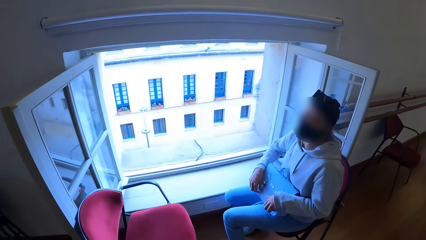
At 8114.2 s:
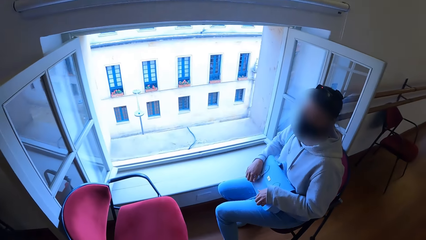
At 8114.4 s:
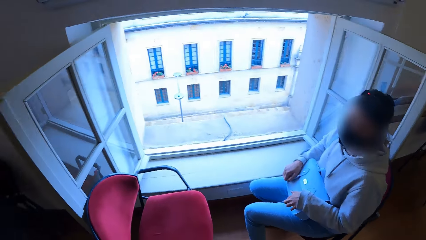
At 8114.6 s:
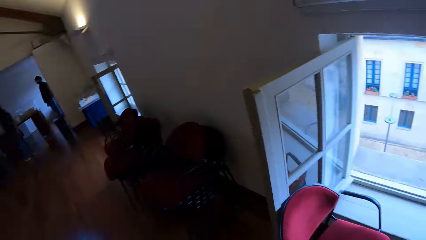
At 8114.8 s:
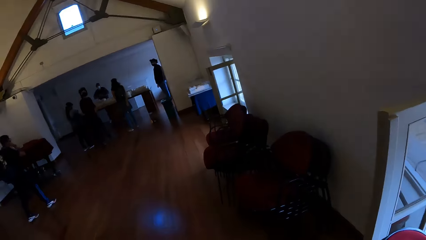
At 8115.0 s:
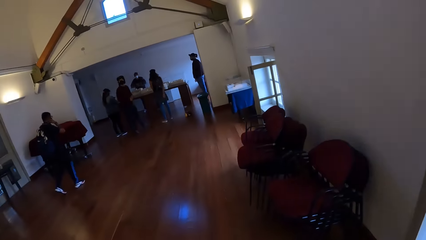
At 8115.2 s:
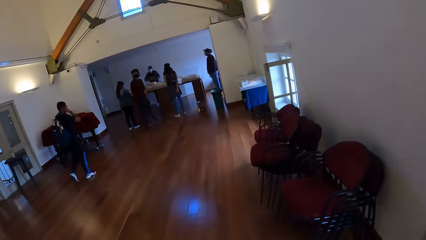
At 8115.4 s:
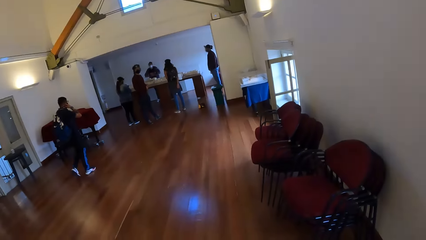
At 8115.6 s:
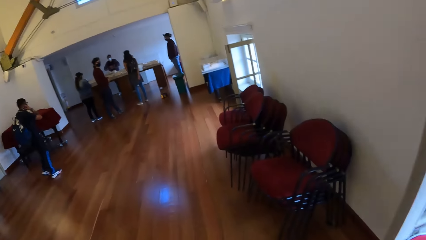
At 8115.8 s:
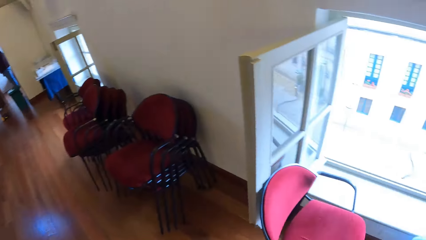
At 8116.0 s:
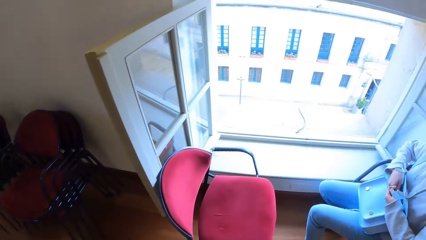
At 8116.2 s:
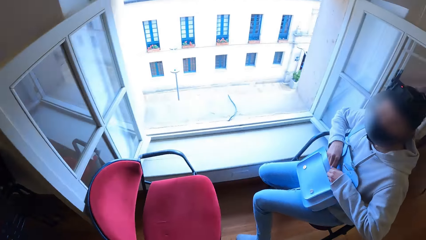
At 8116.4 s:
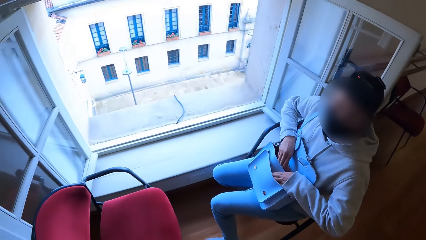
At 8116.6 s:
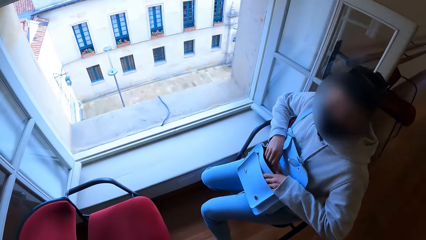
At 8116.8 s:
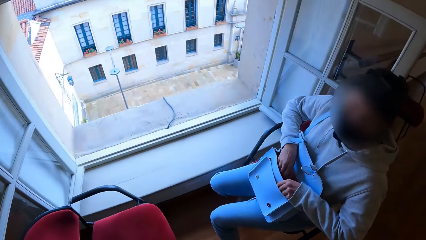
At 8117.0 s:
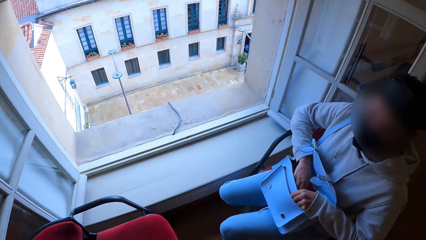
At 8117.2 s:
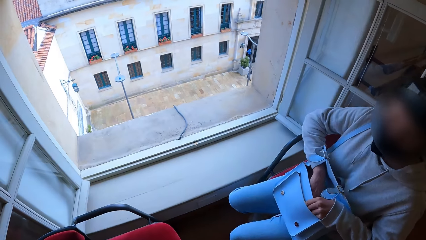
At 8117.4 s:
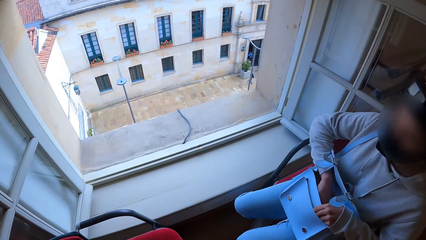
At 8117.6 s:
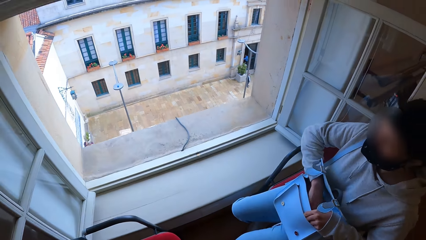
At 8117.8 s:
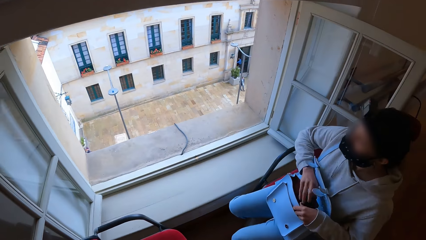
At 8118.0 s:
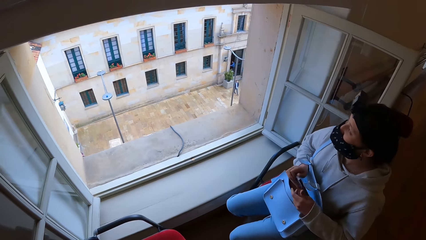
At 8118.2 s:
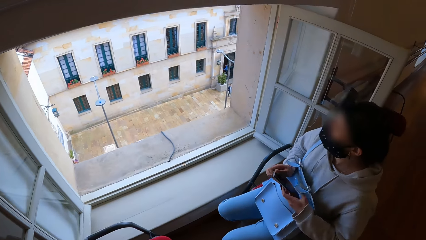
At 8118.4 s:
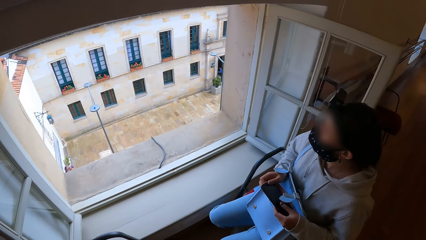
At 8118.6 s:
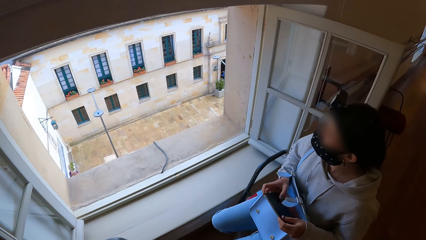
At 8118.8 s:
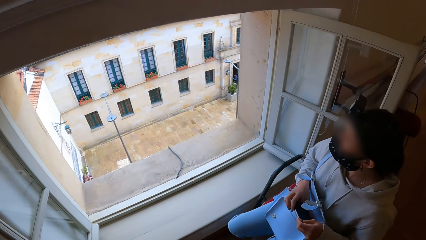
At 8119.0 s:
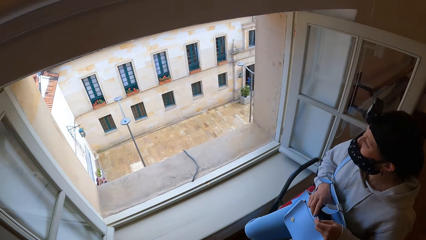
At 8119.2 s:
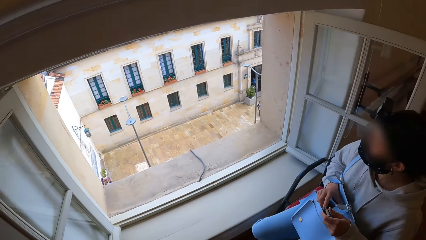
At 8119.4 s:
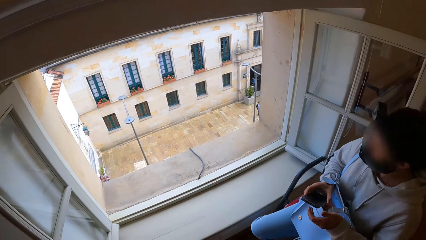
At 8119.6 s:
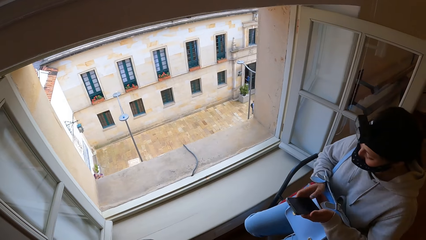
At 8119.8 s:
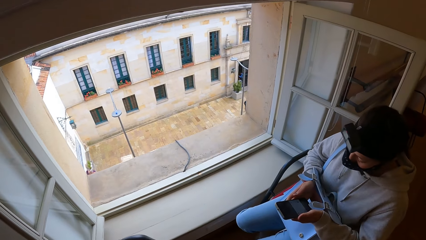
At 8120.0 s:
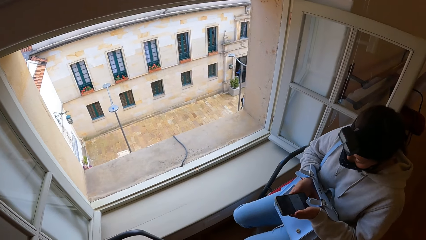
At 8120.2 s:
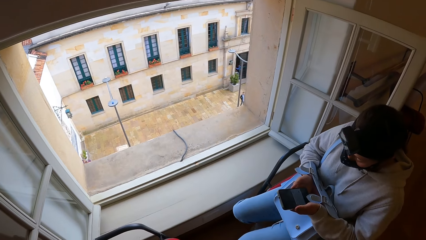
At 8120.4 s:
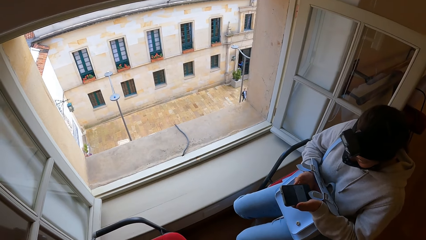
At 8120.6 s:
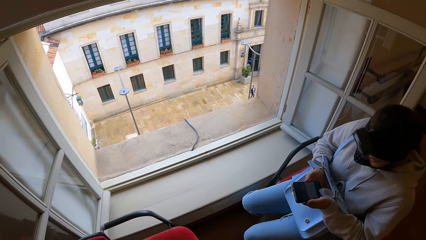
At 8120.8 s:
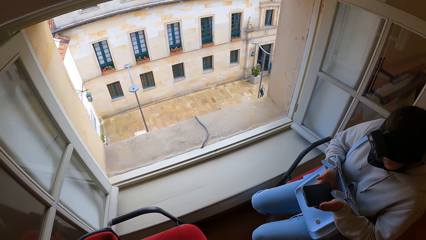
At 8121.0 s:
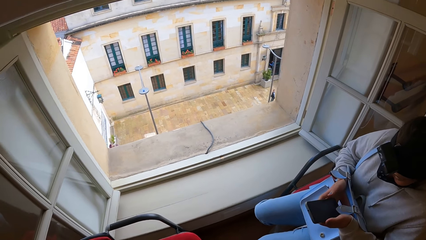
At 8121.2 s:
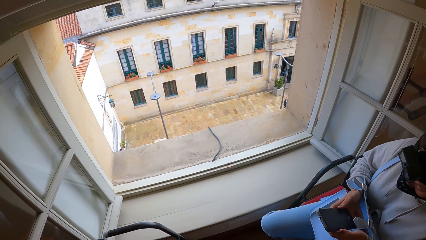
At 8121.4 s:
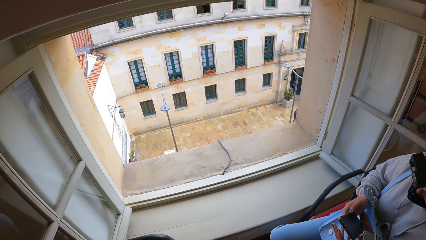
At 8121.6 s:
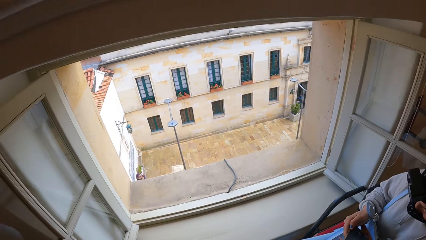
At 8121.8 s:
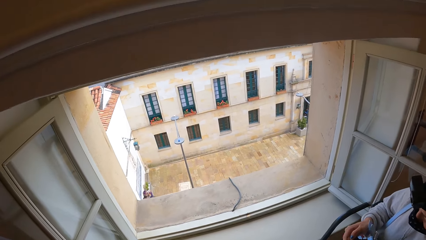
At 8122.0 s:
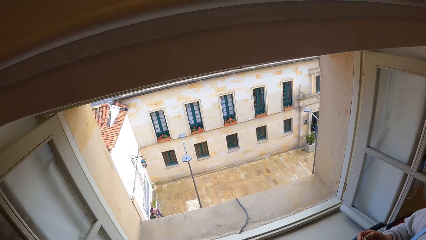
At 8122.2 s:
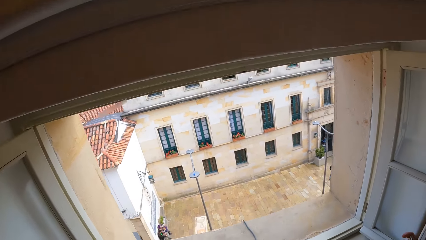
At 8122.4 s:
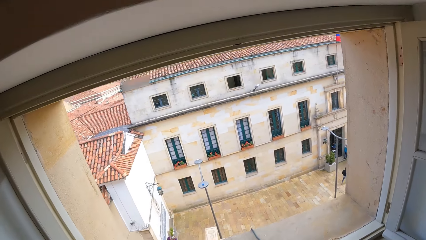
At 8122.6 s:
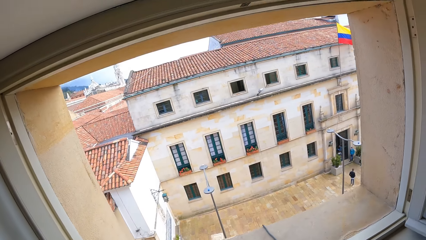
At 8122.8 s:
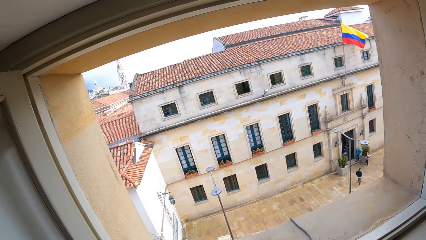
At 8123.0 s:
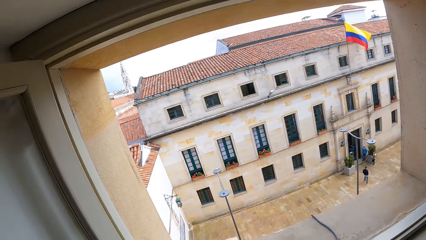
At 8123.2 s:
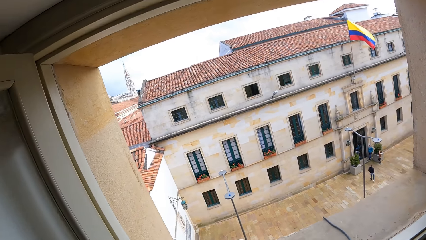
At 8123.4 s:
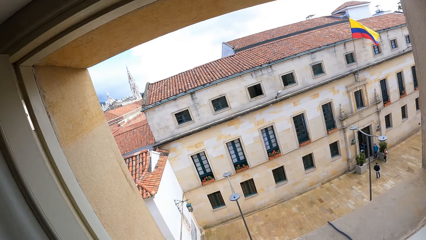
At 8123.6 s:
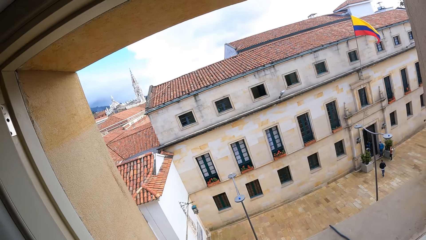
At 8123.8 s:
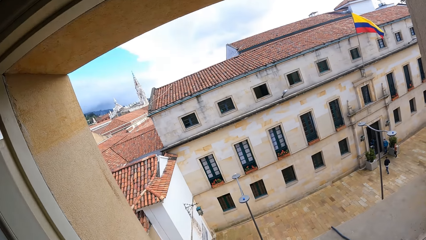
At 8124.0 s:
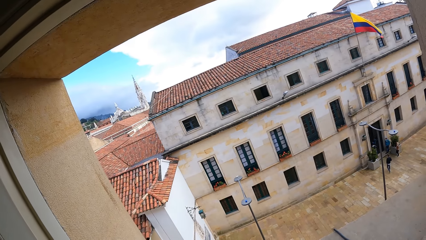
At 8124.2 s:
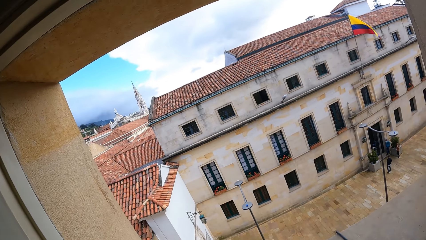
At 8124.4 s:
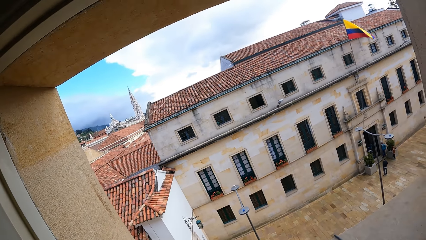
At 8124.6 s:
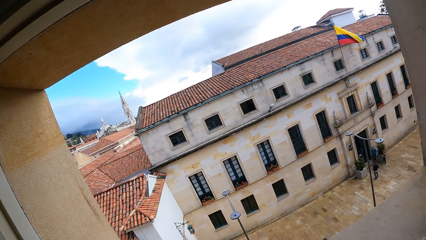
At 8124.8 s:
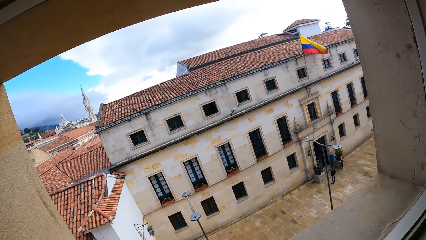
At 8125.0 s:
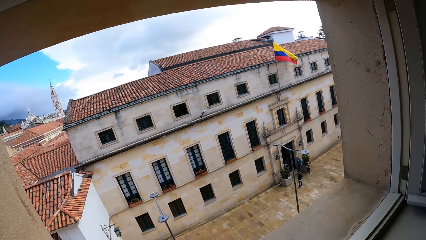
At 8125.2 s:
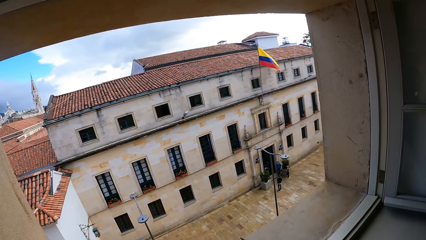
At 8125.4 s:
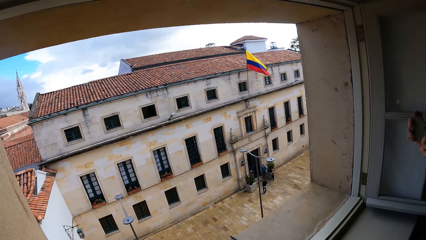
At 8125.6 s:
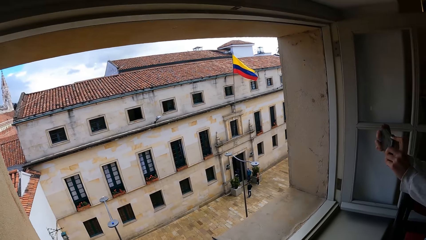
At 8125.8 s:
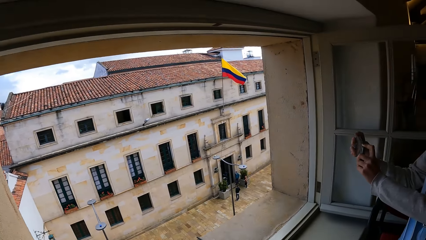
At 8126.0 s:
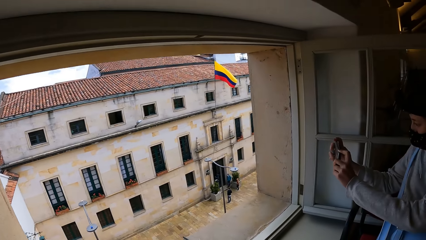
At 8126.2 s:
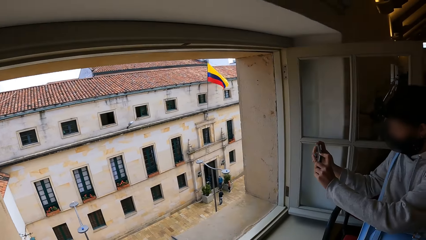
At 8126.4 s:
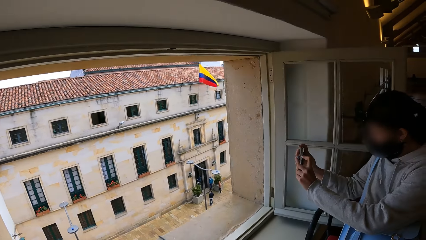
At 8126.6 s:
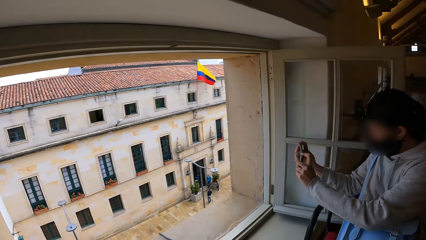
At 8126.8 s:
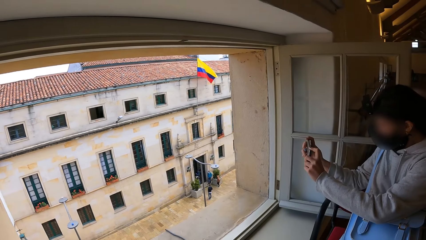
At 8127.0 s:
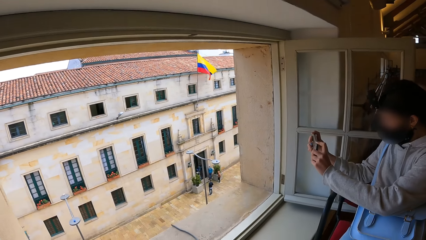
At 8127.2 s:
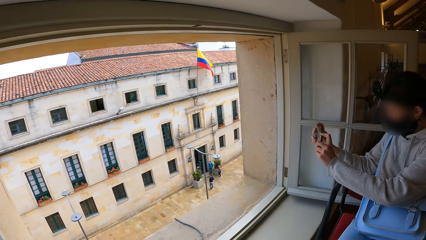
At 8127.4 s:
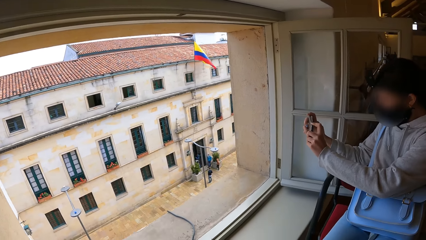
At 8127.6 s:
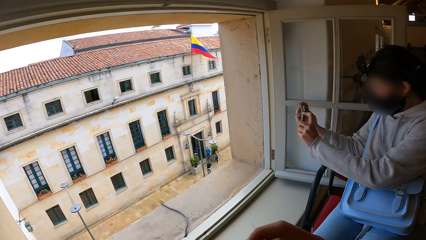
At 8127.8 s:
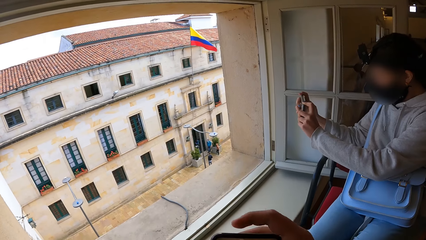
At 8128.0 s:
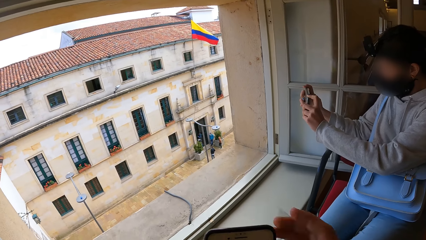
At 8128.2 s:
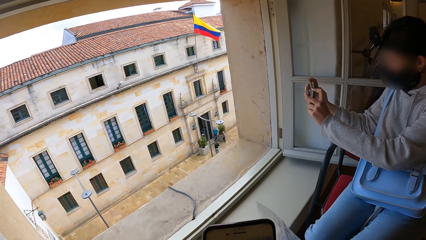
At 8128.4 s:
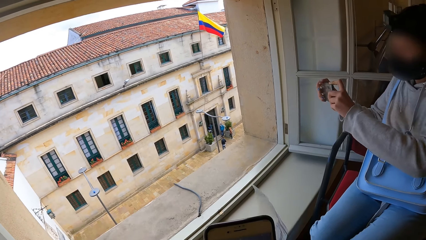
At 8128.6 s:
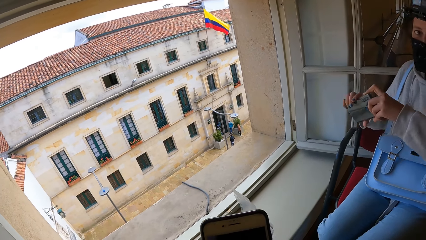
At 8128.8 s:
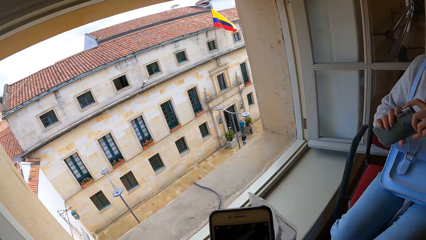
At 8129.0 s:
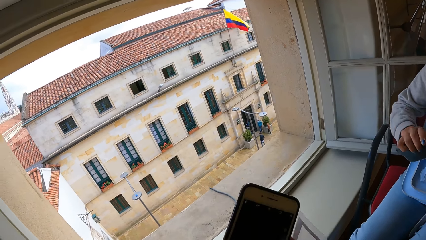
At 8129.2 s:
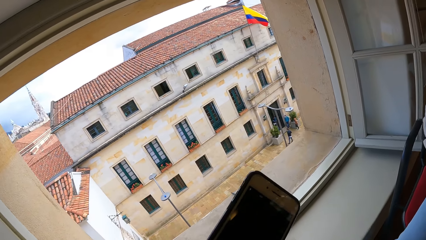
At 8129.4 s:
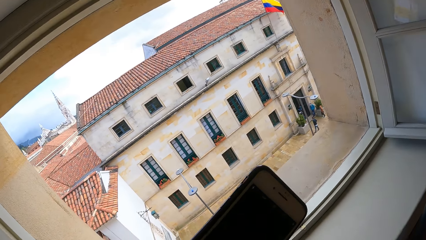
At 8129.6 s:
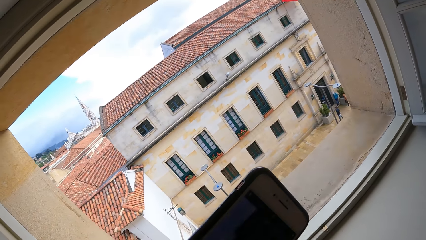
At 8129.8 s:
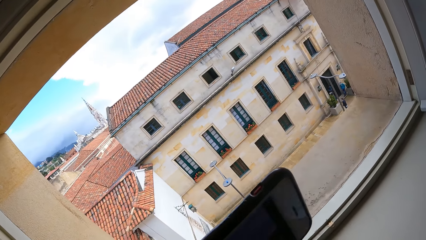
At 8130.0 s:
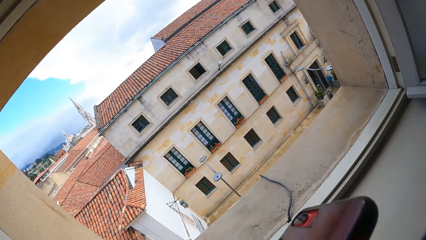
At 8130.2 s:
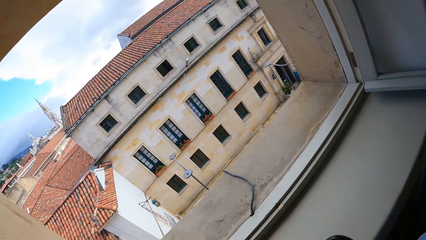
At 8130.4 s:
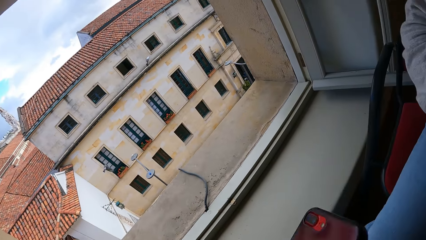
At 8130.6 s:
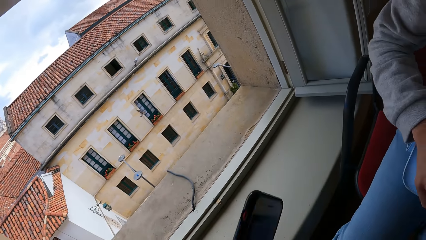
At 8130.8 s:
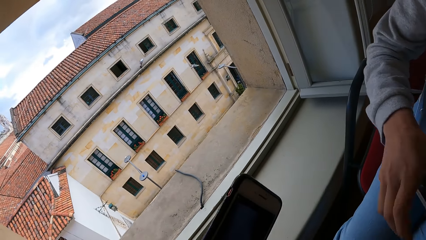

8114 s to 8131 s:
A woman holds the purse. The camera wearer converses with a second woman. He looks around. A third woman dips her right hand into a bag on her legs. She removes a phone from the bag on her legs with her right hand. She holds the phone with her hands. She takes a picture with the phone in her hands. The camera wearer holds a phone in his left hand with his right hand. He operates the phone.
